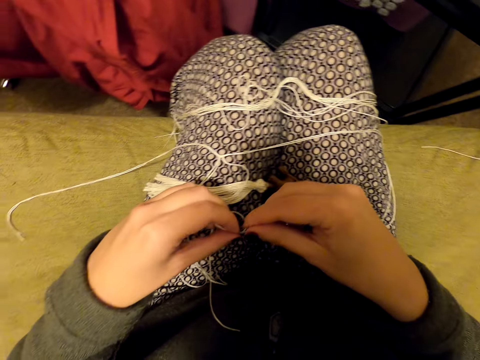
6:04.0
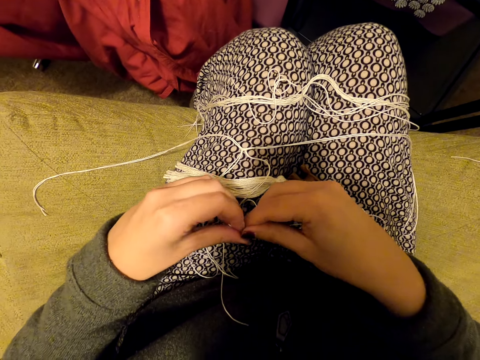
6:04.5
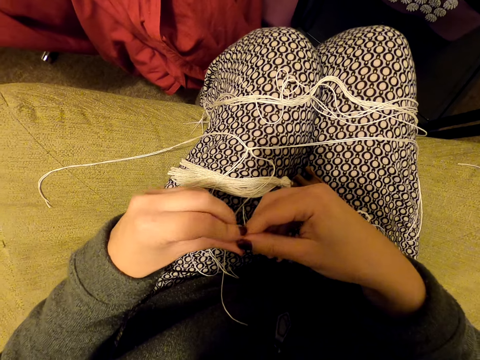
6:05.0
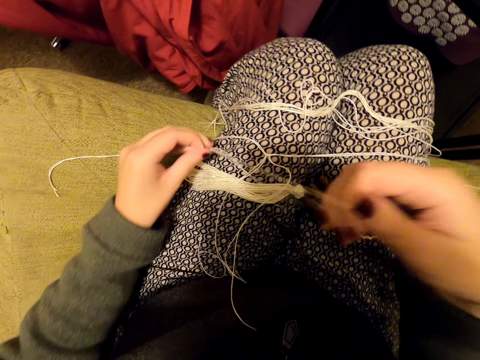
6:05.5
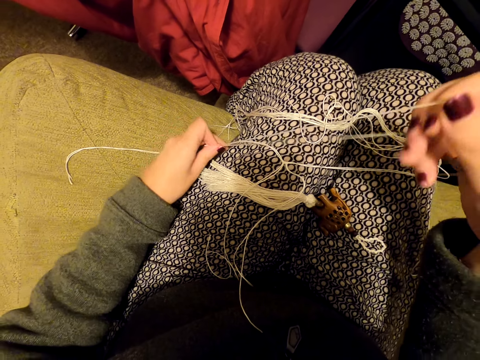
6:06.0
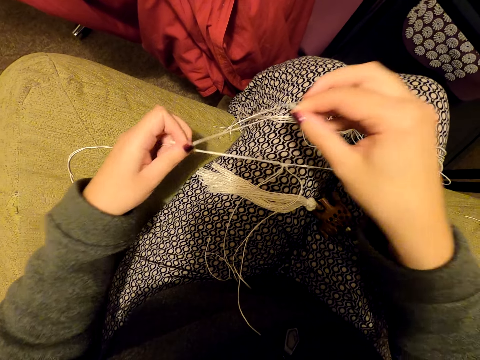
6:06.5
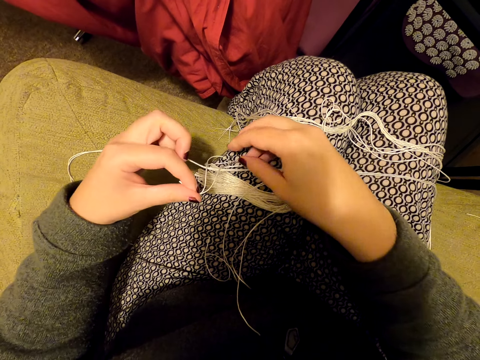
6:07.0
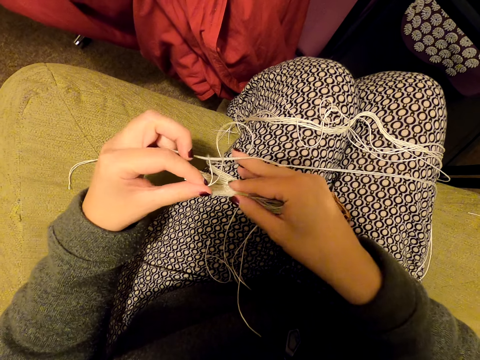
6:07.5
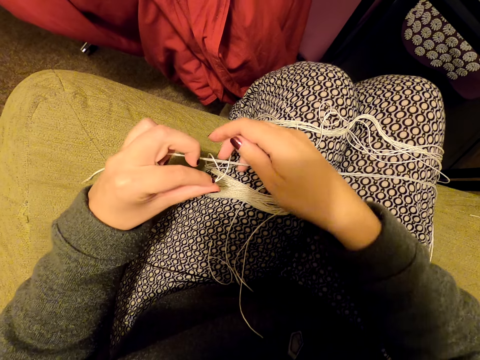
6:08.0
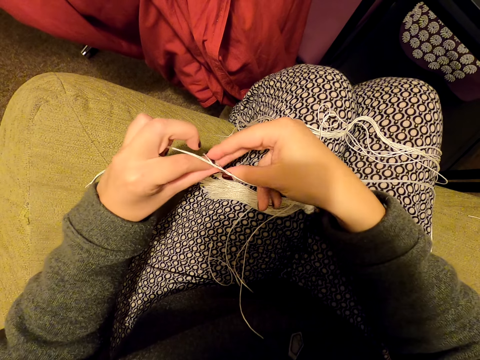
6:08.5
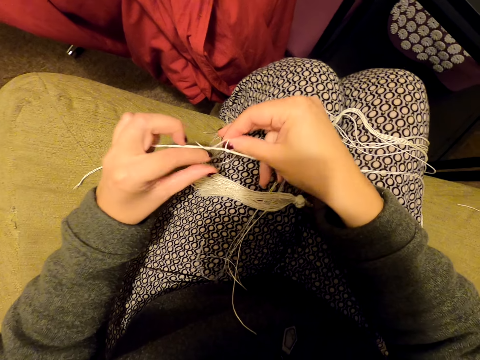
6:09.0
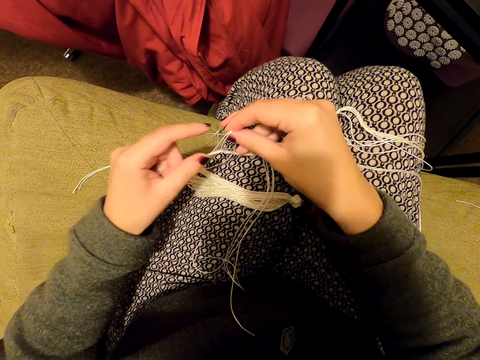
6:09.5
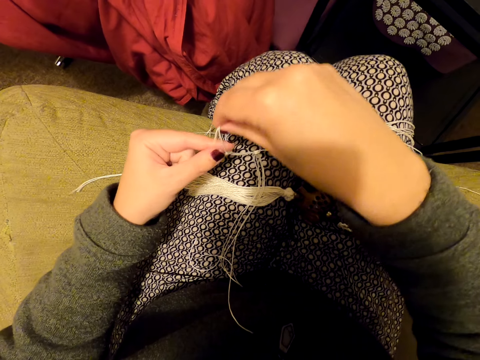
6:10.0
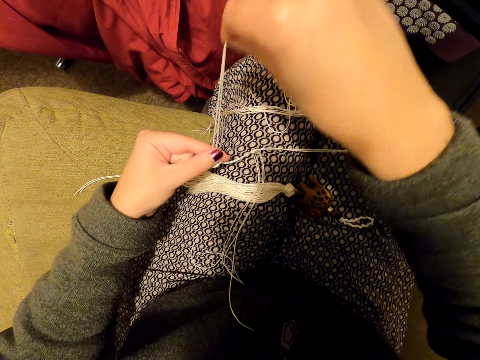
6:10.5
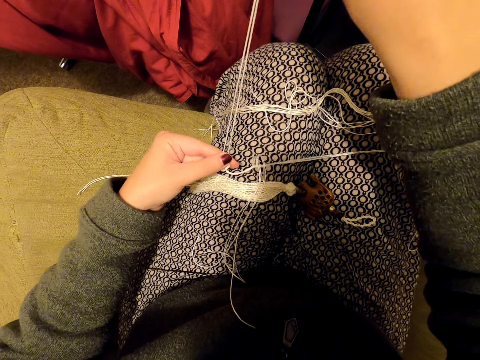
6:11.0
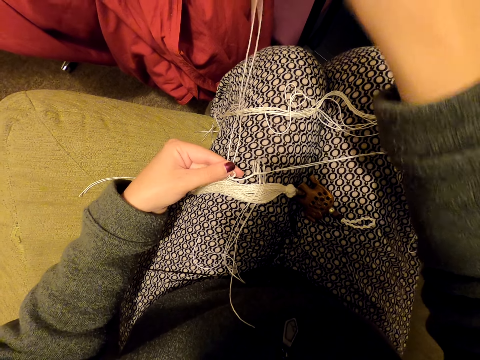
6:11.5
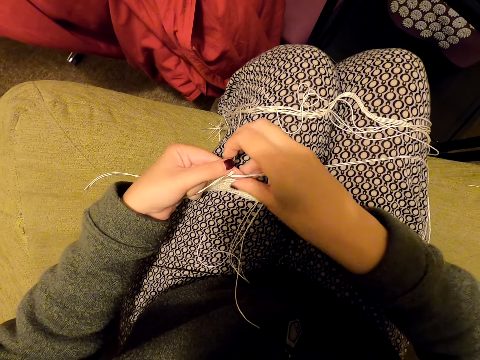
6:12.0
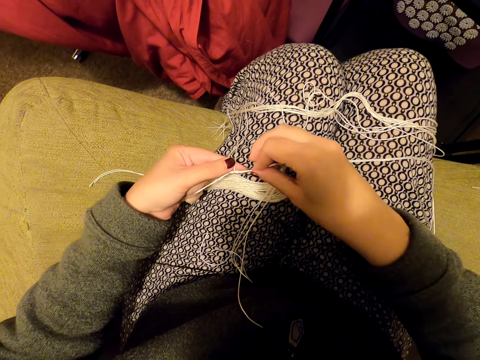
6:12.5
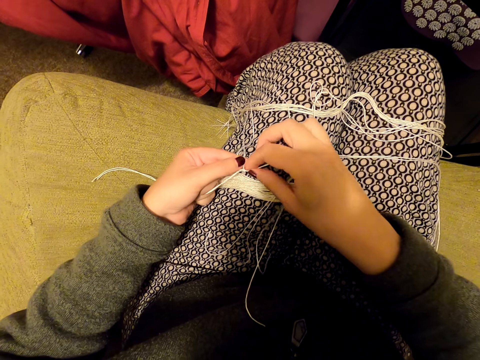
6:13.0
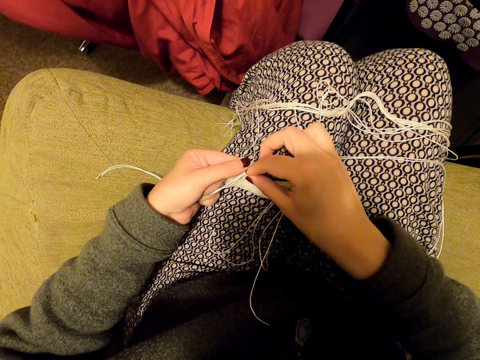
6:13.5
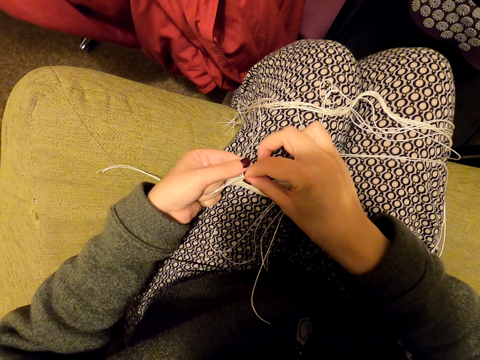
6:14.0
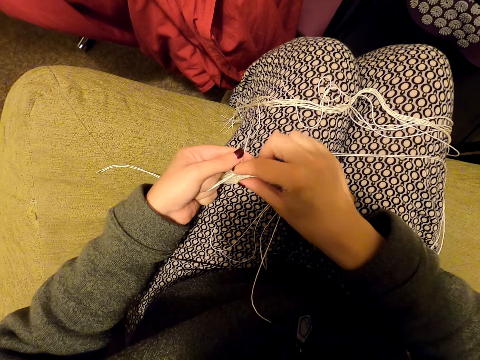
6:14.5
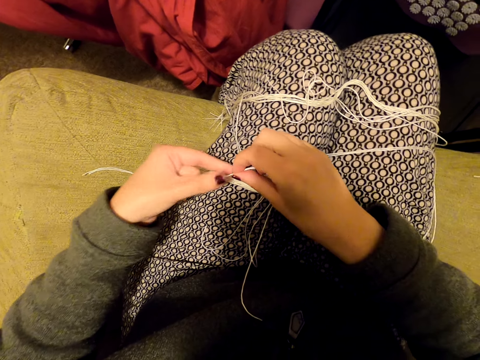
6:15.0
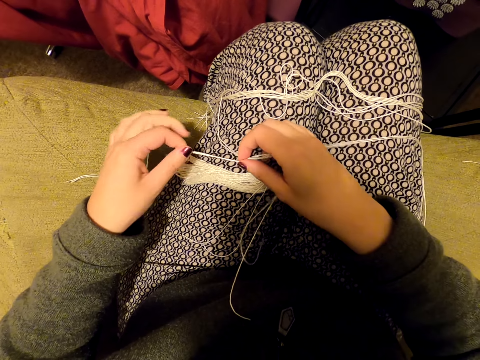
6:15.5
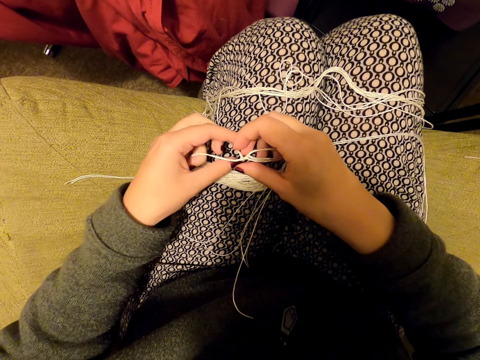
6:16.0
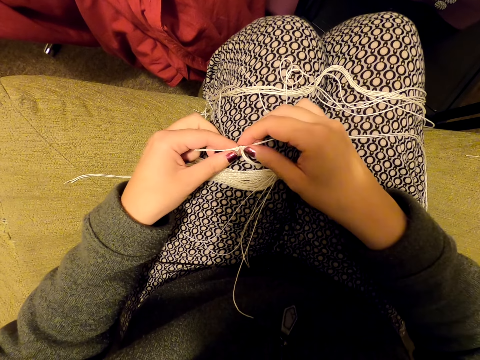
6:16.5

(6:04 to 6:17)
The camera wearer picks a thread. They align a piece of thread. They tie the thread. They hold the thread. They tie a thread on a bigger thread. They drop the thread. They align a piece of thread.

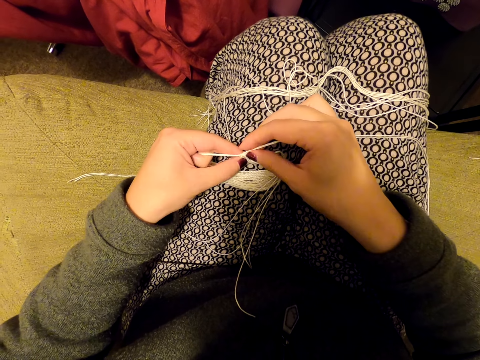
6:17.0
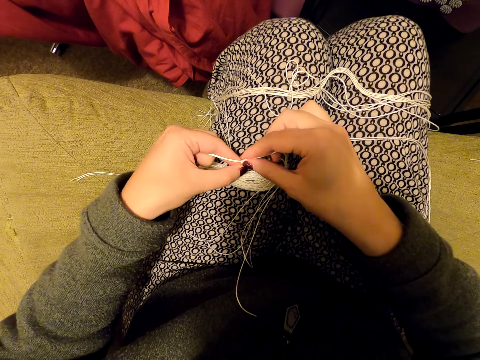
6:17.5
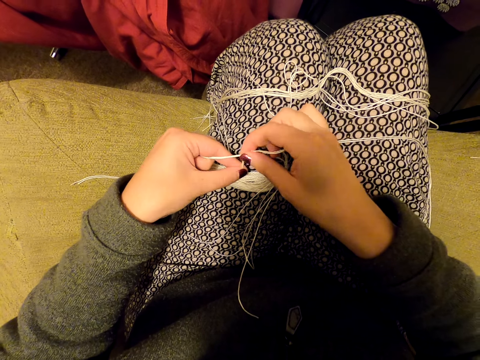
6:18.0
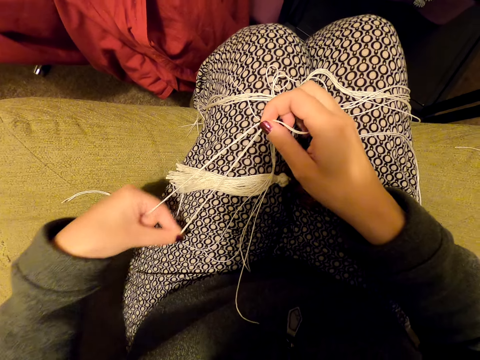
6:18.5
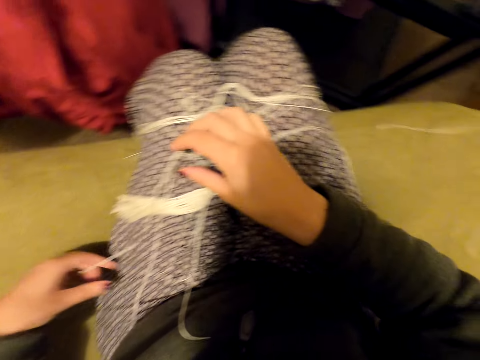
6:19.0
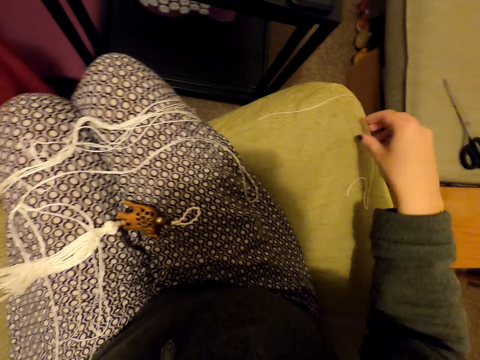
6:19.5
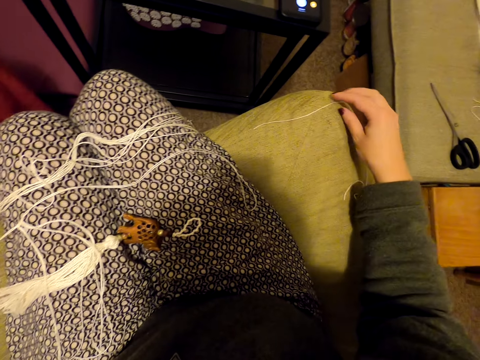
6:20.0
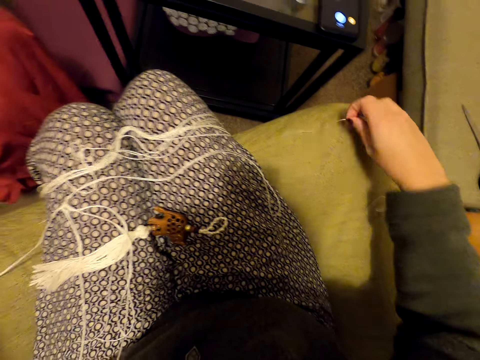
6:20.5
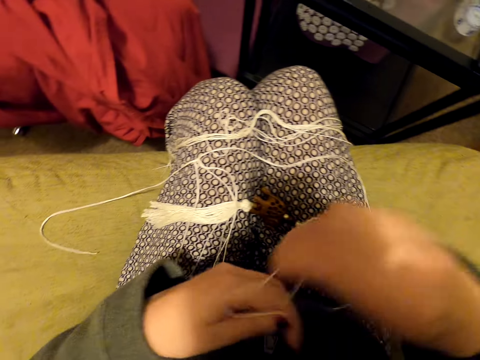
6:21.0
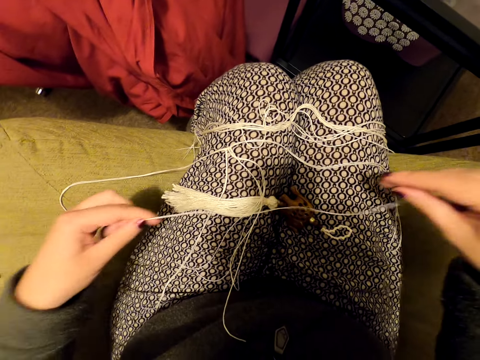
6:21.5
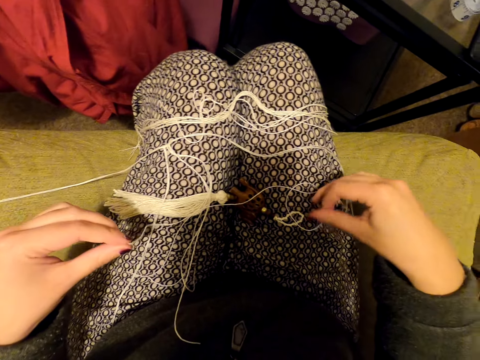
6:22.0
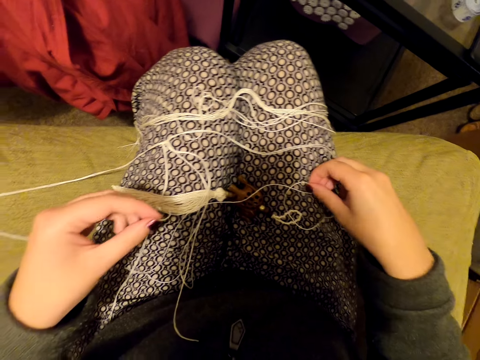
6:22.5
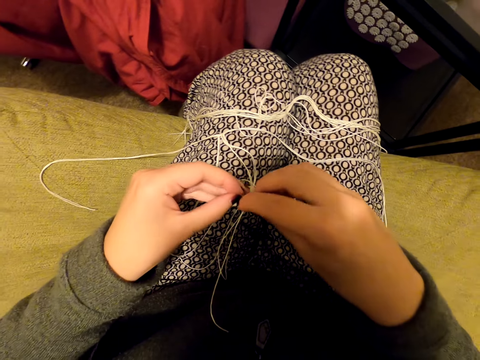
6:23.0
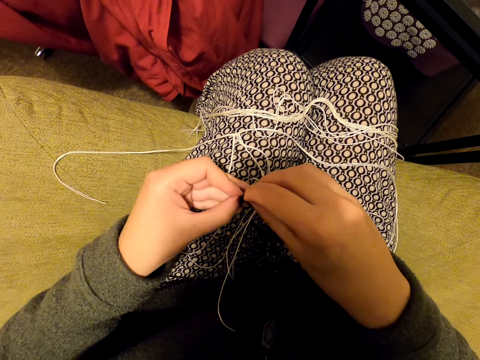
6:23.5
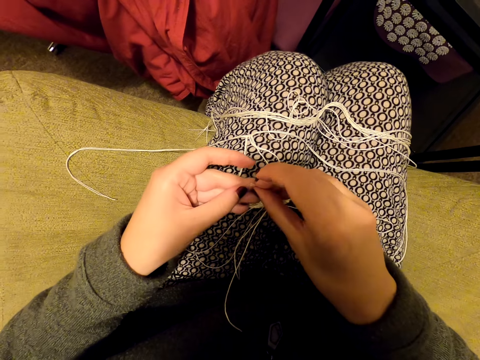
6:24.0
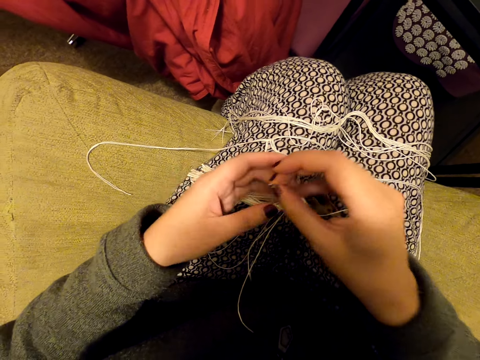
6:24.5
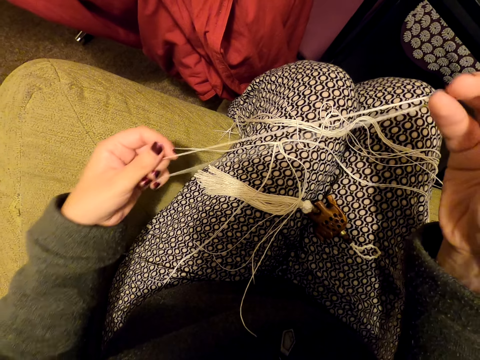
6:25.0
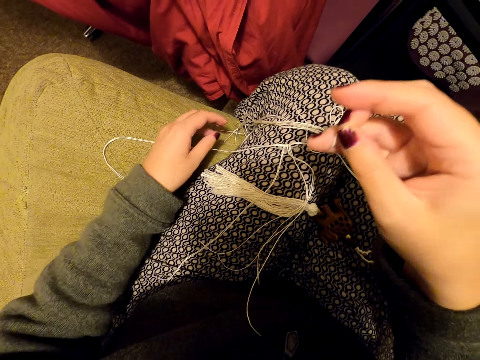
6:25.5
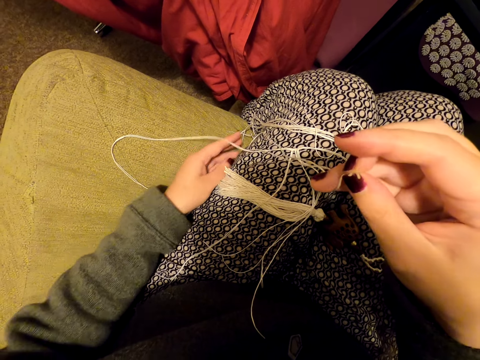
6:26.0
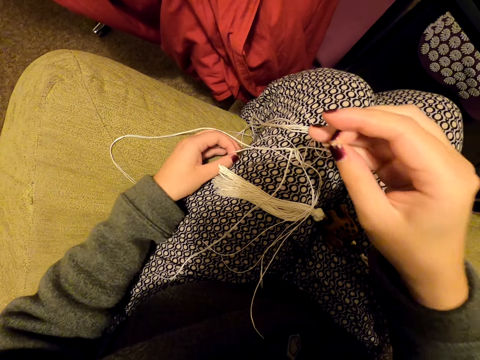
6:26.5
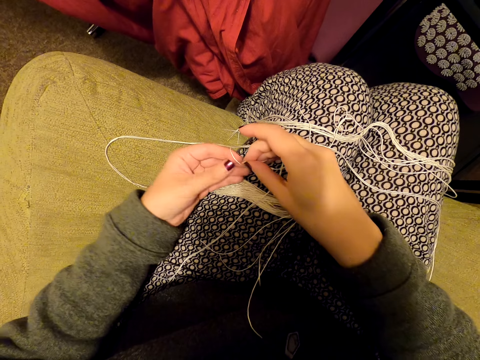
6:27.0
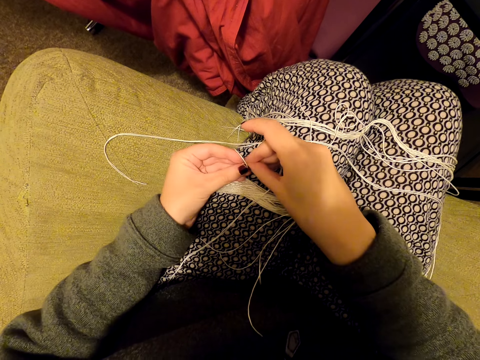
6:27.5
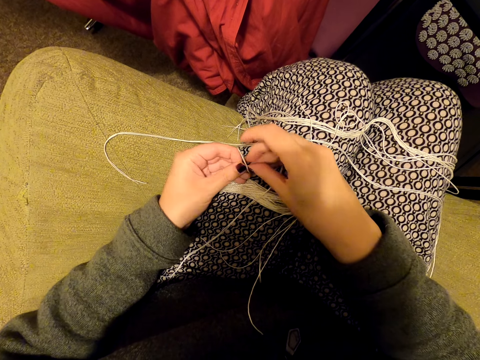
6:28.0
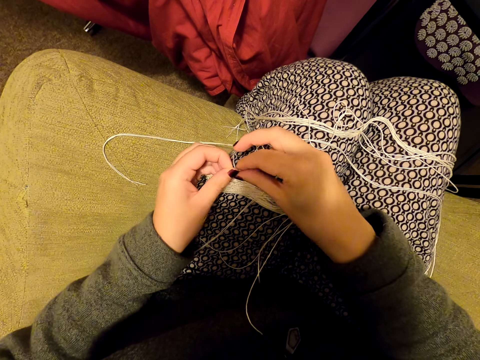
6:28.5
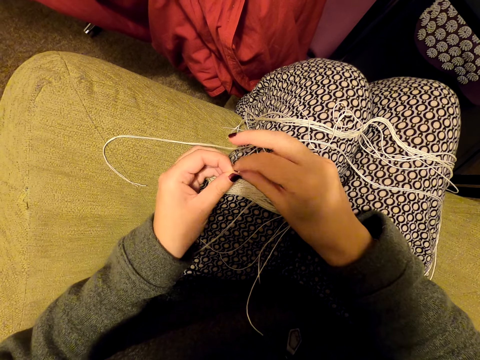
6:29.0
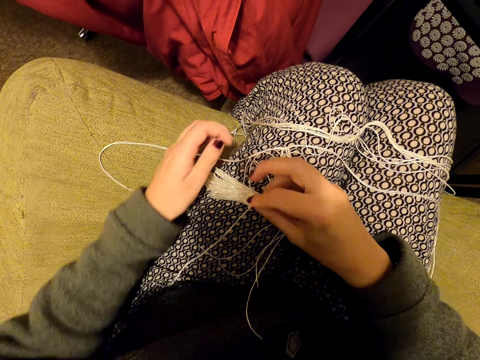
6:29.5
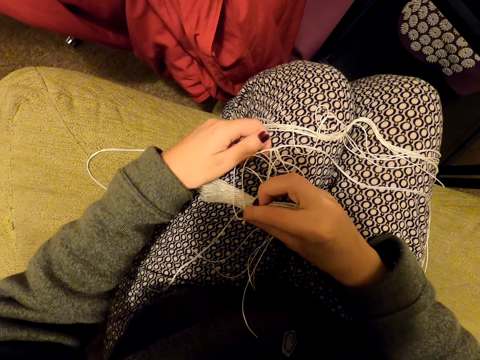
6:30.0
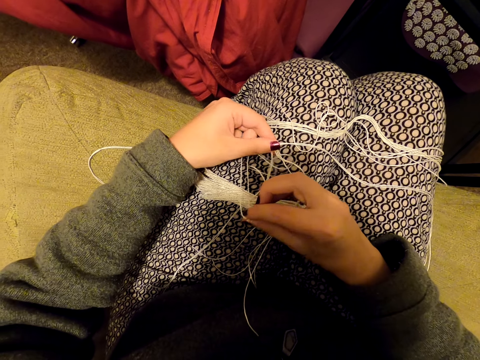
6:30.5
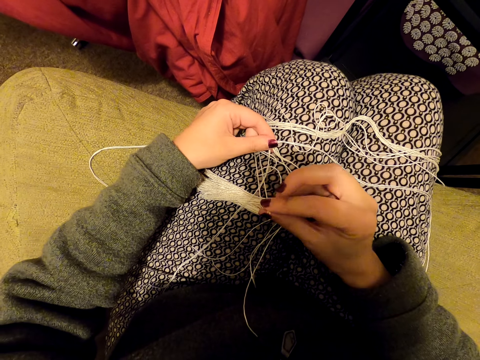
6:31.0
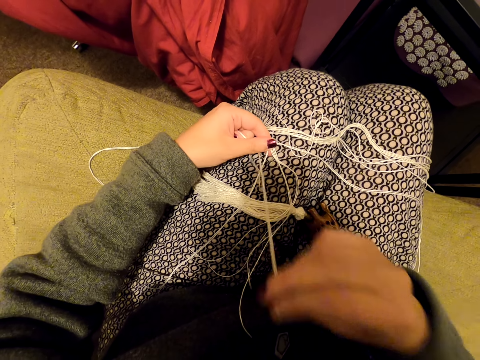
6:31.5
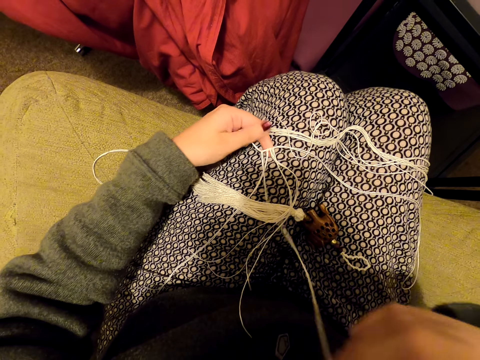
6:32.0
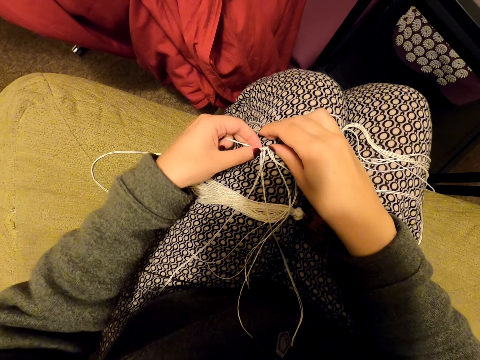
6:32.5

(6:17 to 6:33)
The camera wearer drops threads. They pick a piece of thread from the pieces. They hold the thread. They straighten a piece of thread. They drop the thread. They pick the thread. They align a piece of thread. They hold the thread with the other hand. They move a hand along the thread. They straighten a piece of thread. They drop the thread. They tie a thread on a bigger thread.
